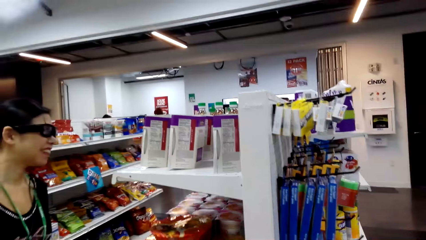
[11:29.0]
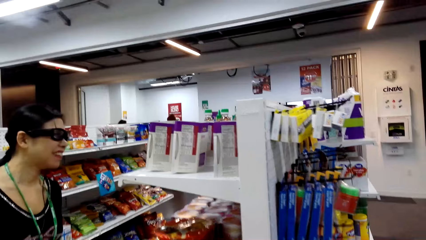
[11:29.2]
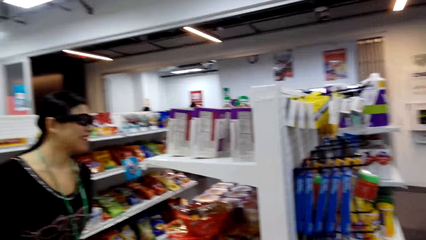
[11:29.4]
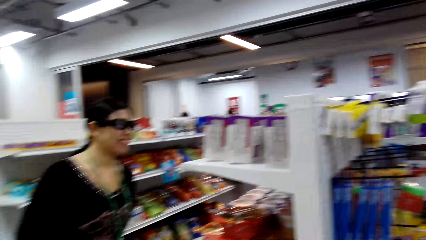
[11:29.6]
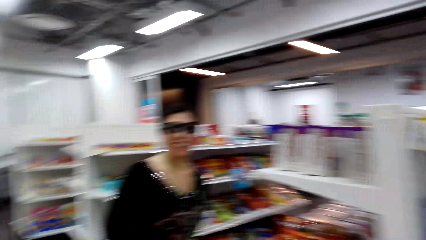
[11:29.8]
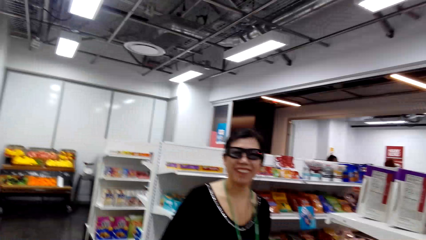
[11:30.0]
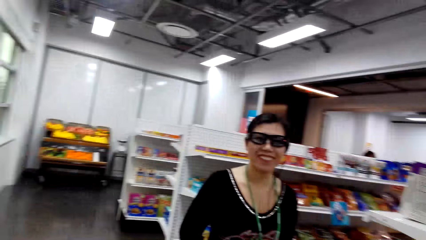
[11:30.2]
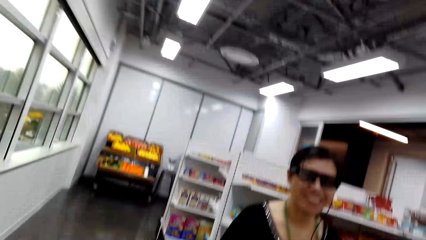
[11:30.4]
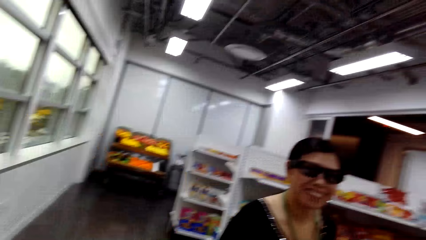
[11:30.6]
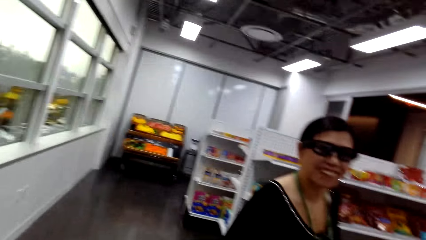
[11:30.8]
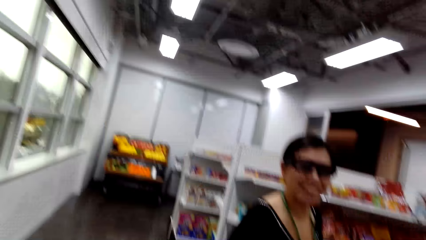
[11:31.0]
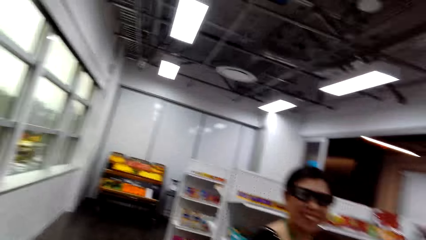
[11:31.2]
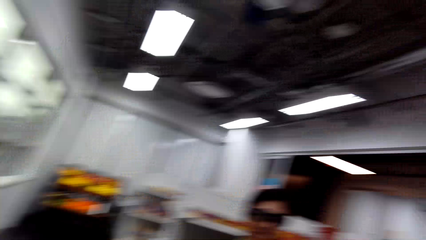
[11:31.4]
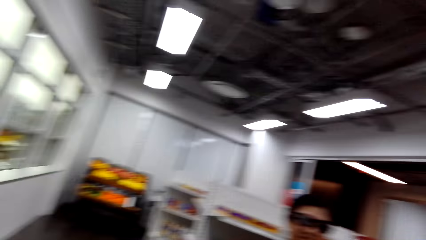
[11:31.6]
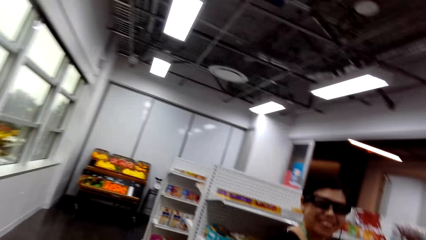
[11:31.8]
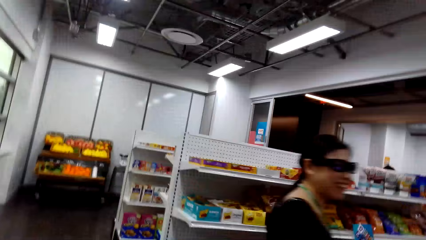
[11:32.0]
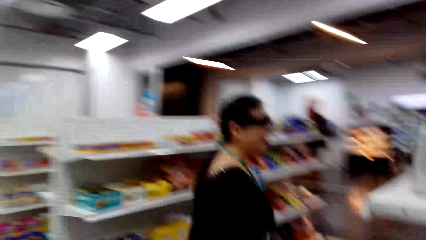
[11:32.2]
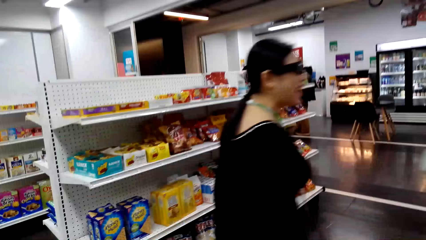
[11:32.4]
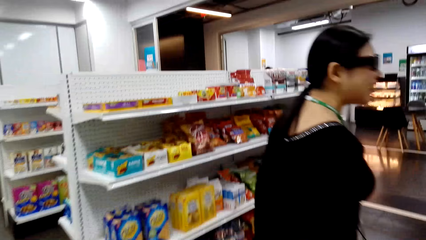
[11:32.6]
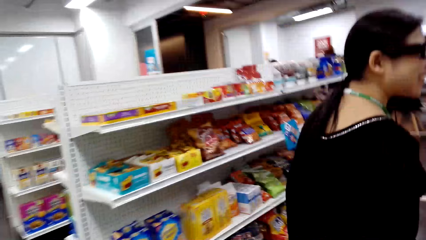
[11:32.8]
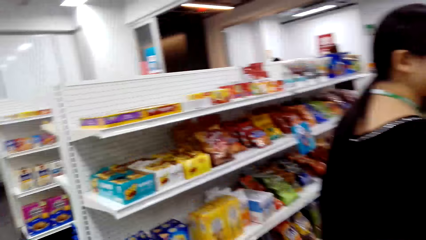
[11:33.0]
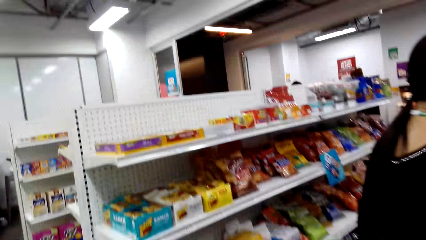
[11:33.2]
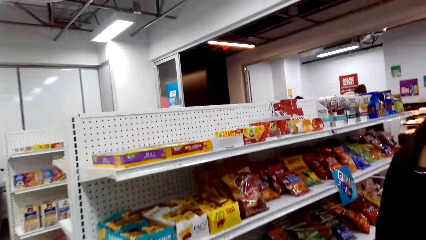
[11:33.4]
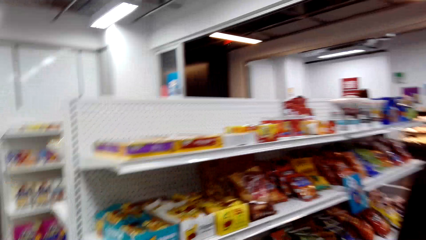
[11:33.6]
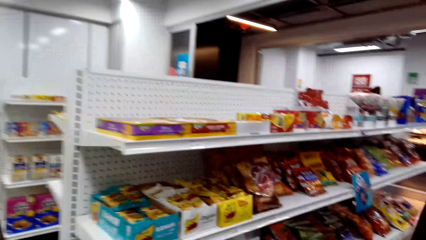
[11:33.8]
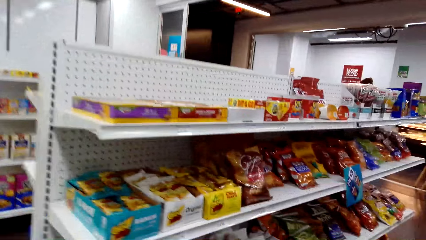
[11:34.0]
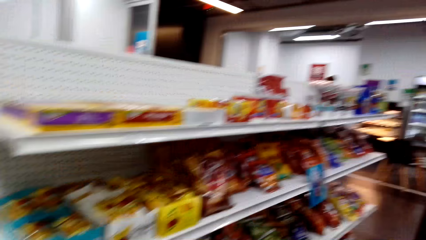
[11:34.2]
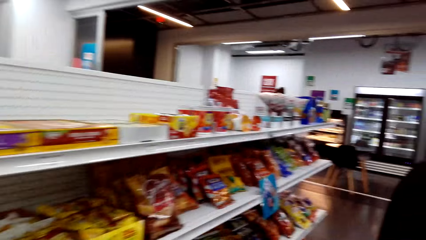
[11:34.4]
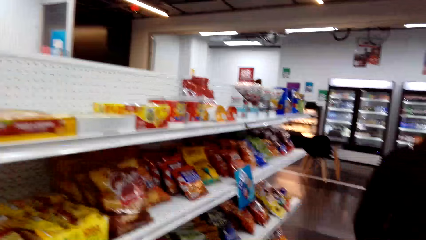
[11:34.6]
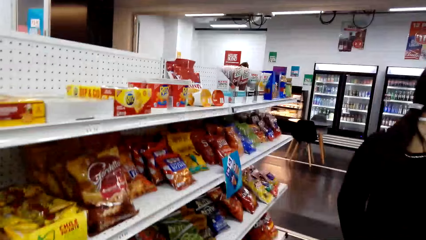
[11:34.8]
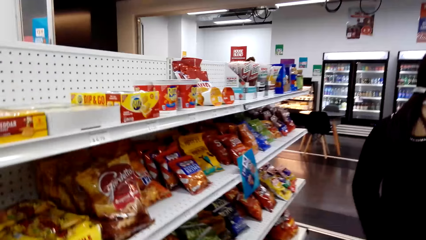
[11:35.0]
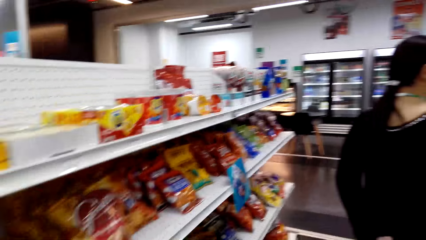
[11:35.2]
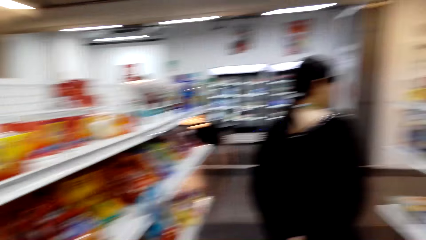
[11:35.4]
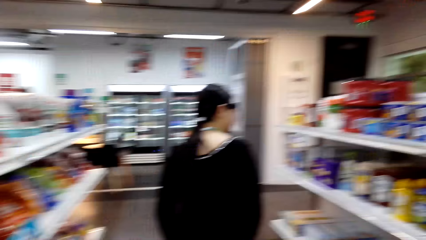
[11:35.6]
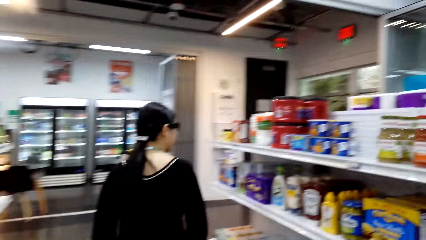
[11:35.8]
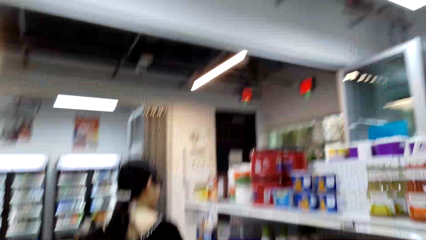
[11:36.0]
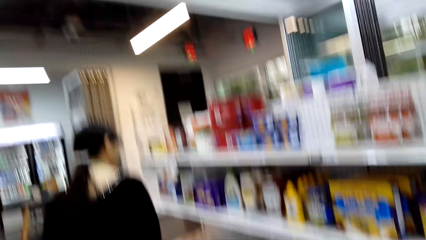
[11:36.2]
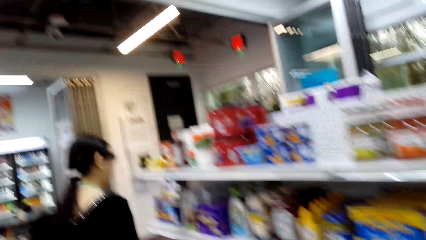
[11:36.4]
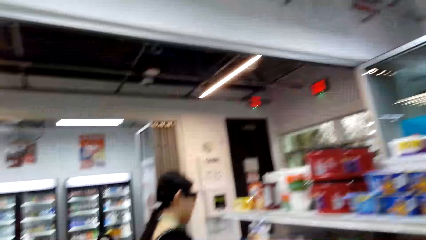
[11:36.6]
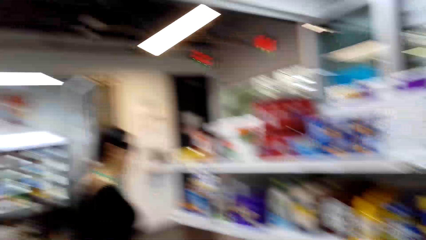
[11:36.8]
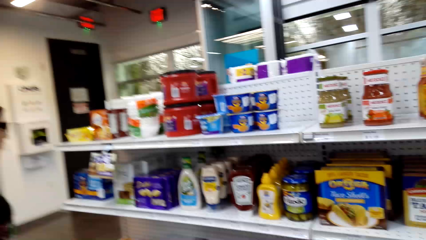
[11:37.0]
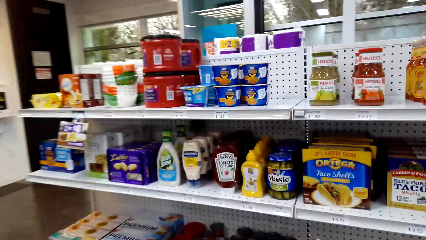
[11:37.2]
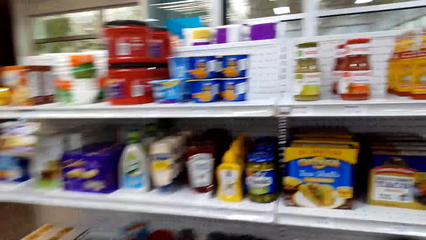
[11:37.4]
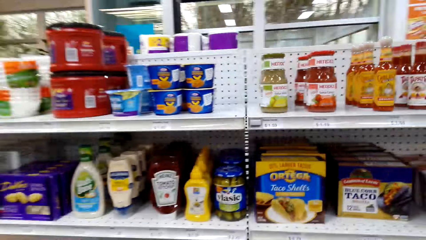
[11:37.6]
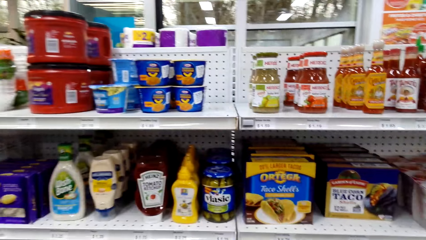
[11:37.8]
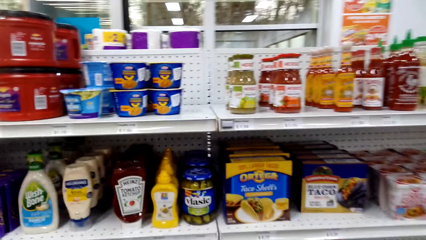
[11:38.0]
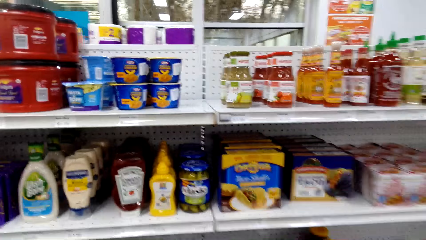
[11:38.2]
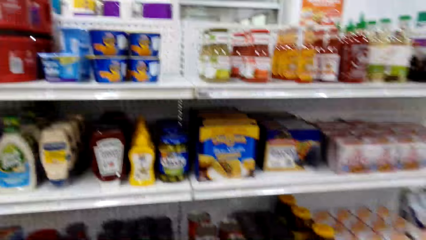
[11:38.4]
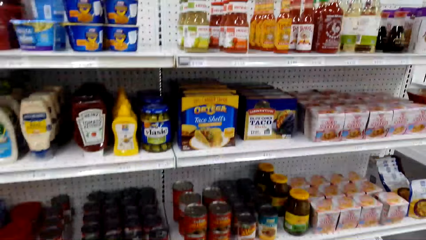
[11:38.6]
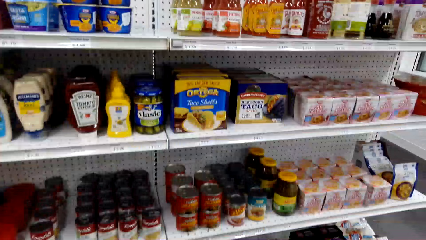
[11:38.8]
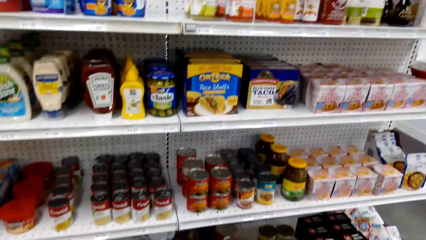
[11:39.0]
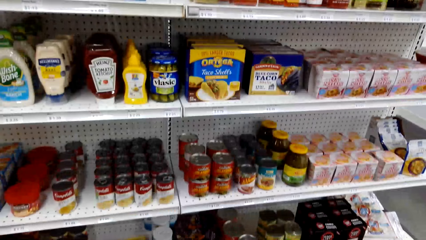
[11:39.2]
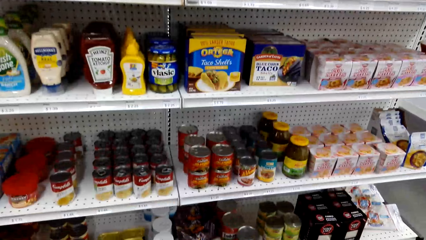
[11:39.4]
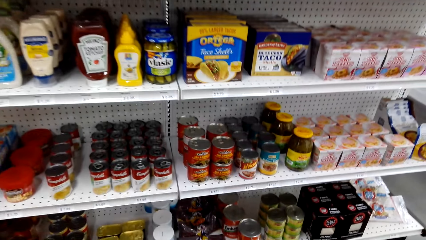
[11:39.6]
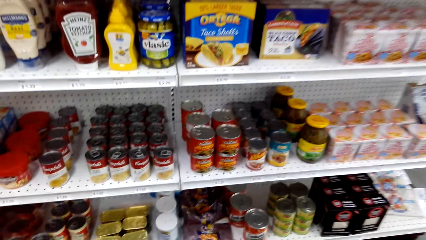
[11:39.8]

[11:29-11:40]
The camera wearer talks to a woman. They walk around.

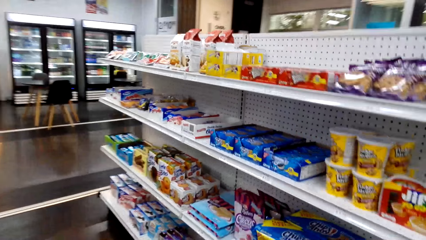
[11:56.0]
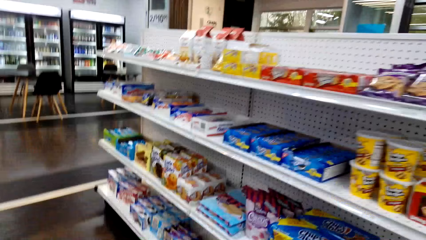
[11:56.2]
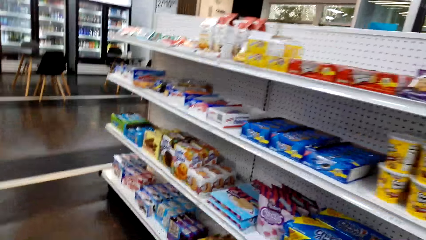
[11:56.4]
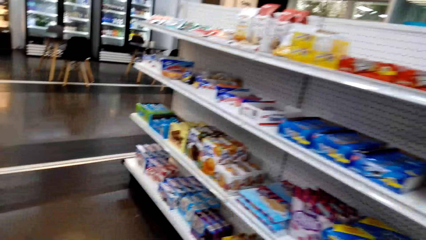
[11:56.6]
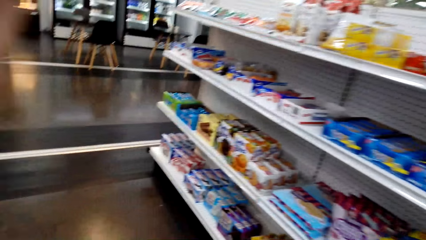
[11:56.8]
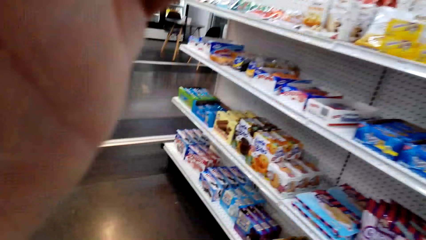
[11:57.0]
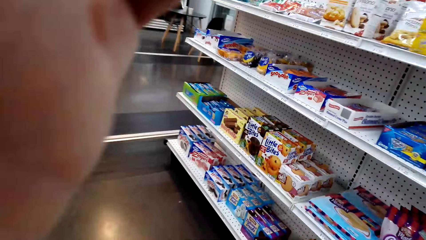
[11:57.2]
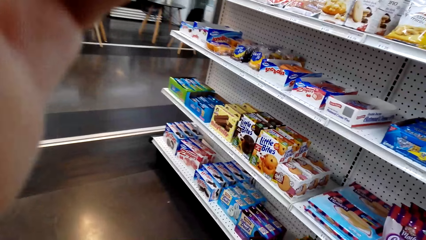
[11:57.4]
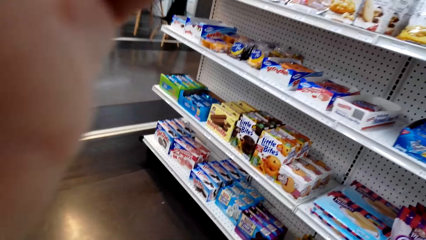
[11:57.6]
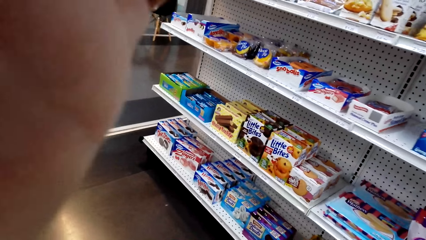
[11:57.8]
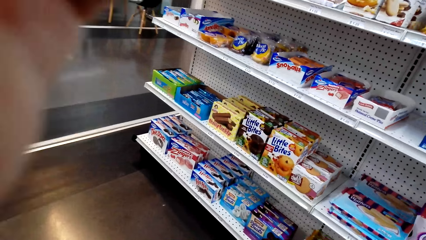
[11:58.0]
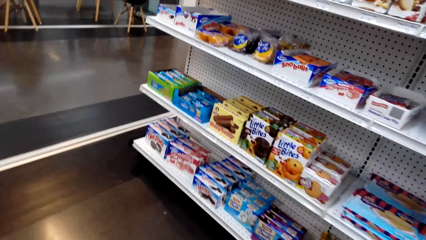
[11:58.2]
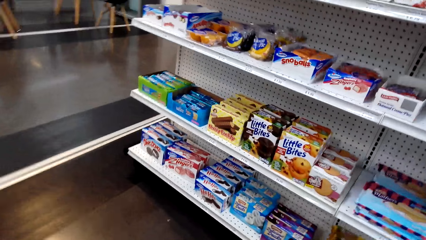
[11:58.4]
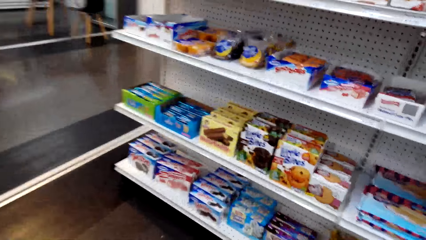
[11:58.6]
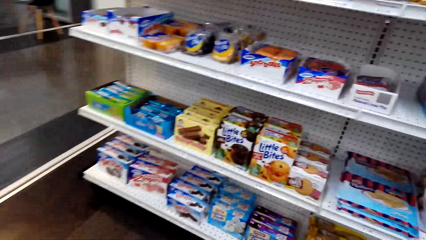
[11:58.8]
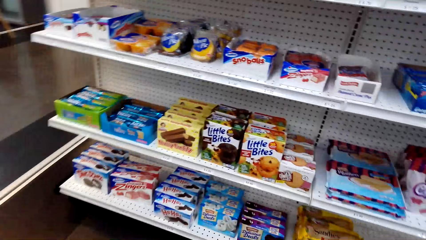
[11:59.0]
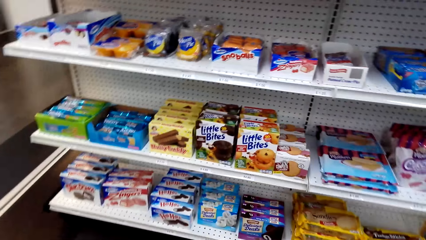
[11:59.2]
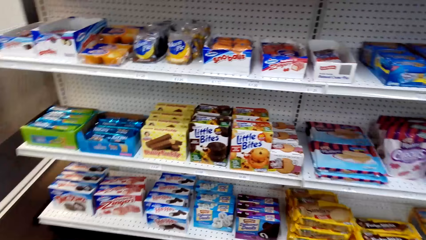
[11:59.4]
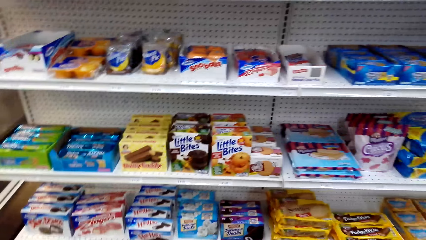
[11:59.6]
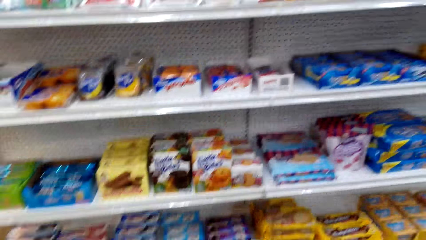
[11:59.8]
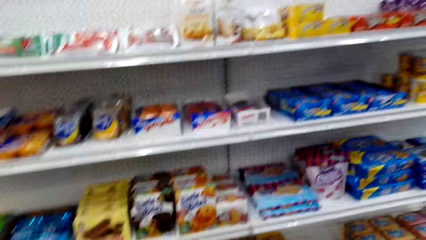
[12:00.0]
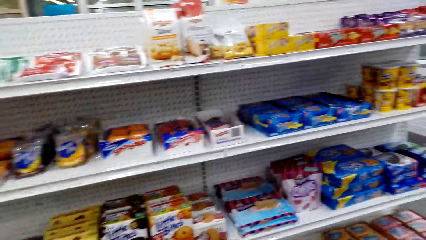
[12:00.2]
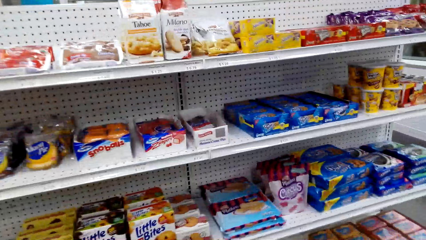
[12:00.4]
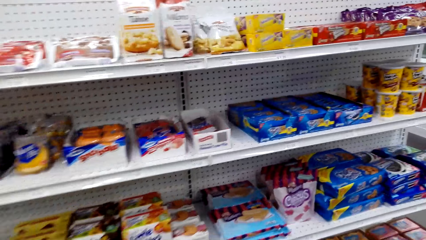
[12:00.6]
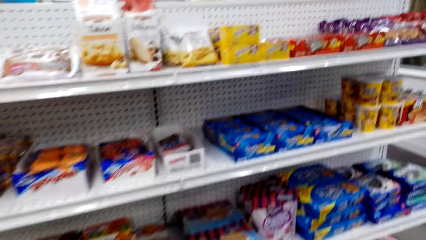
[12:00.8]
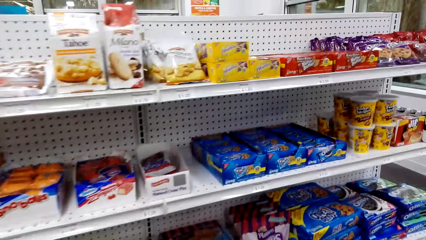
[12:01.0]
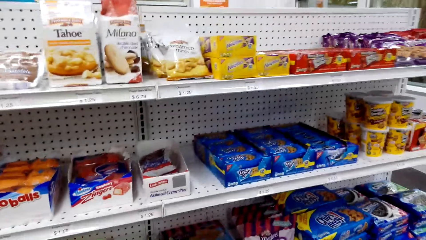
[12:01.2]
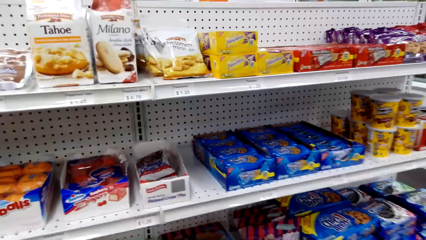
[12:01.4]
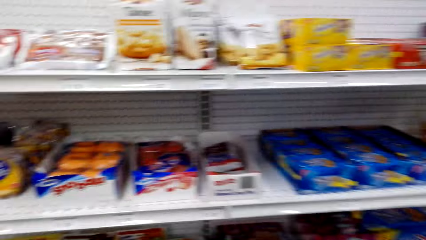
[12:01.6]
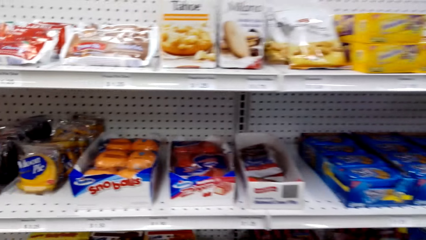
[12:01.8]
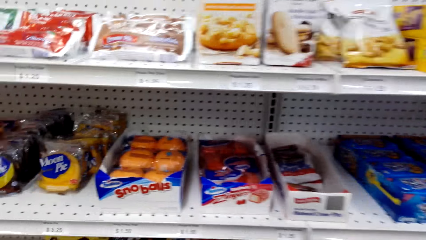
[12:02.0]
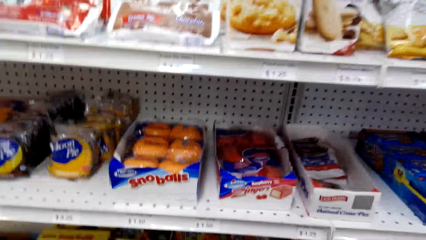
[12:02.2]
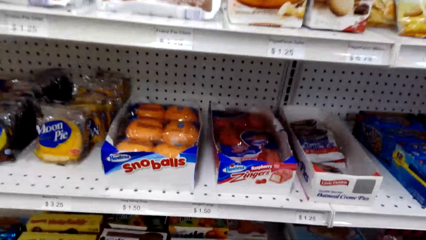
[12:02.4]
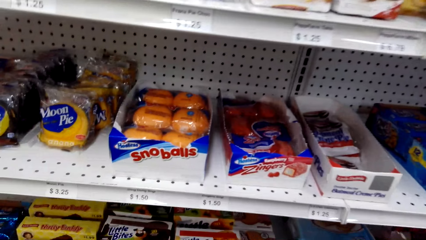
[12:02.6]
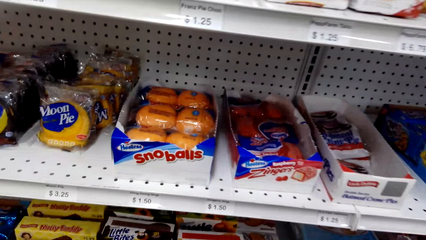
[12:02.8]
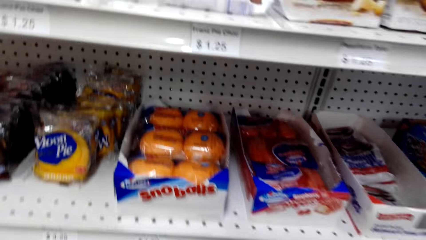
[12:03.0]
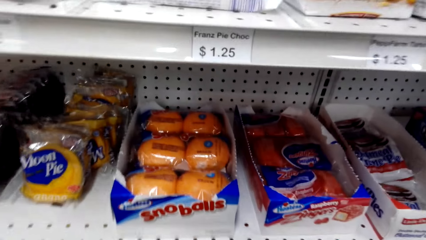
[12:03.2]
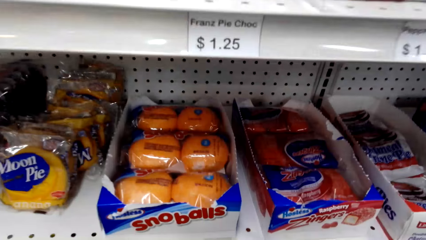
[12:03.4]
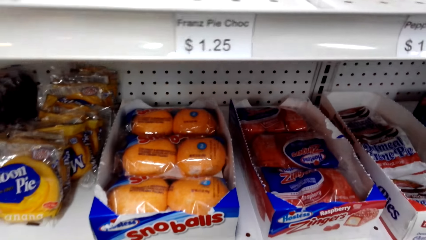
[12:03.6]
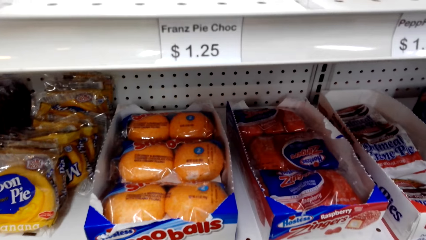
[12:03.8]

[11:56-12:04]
The camera wearer lifts a hand. They look at items on the shelf.
